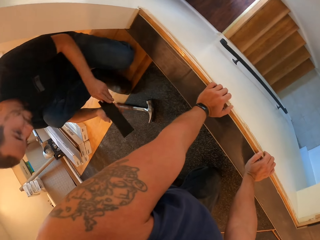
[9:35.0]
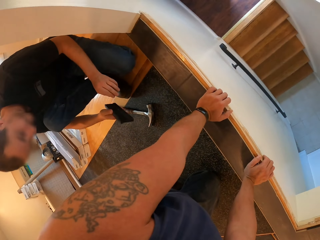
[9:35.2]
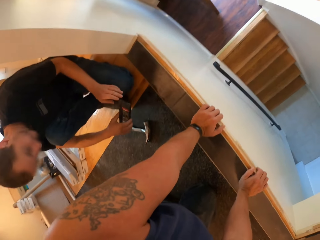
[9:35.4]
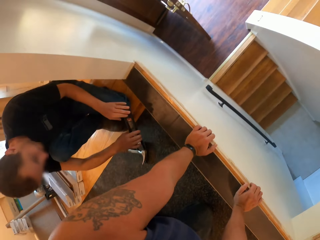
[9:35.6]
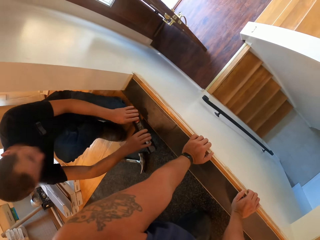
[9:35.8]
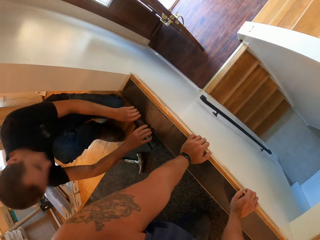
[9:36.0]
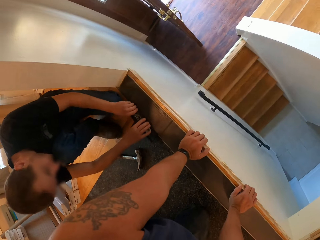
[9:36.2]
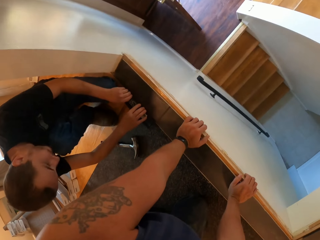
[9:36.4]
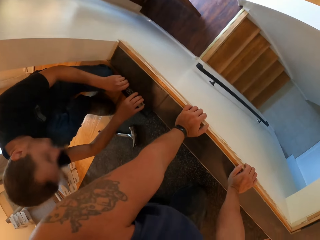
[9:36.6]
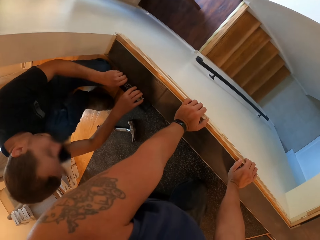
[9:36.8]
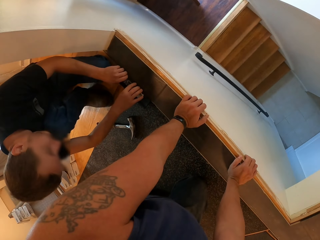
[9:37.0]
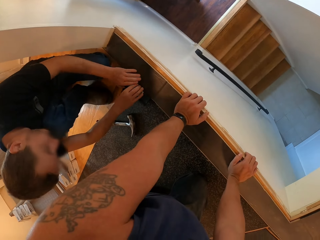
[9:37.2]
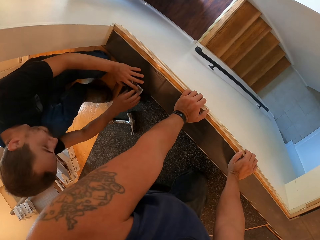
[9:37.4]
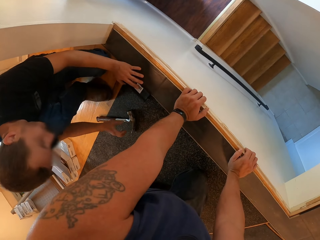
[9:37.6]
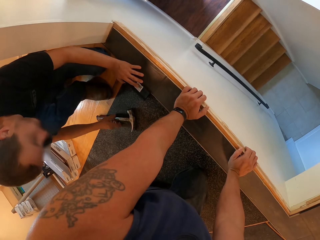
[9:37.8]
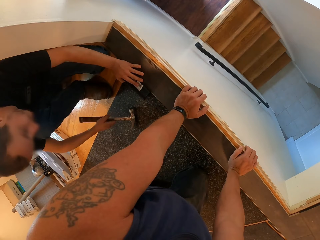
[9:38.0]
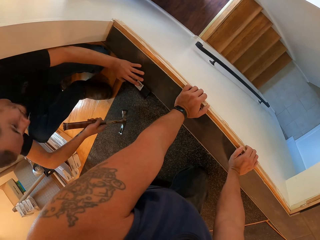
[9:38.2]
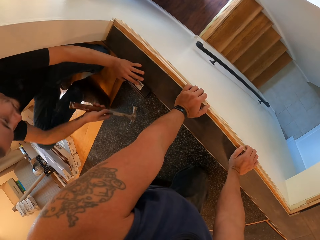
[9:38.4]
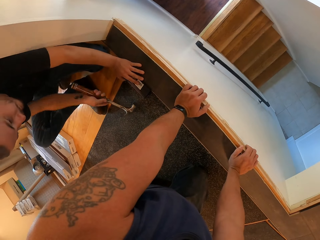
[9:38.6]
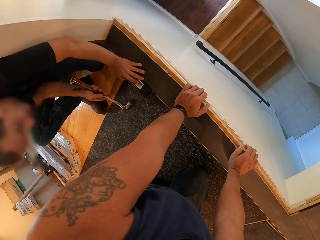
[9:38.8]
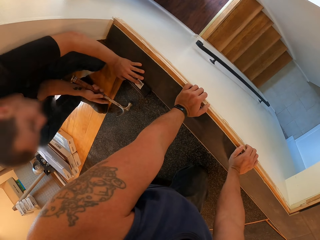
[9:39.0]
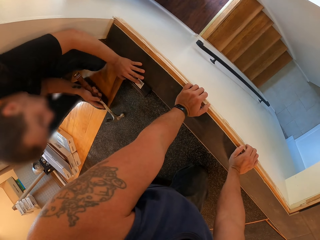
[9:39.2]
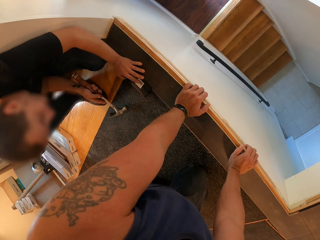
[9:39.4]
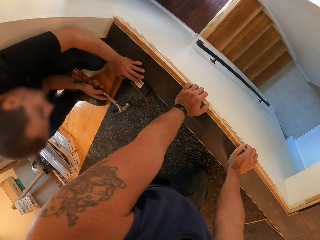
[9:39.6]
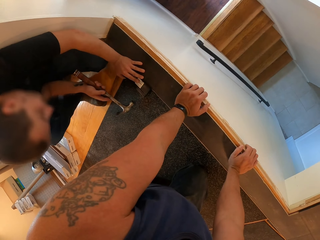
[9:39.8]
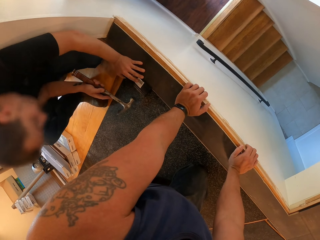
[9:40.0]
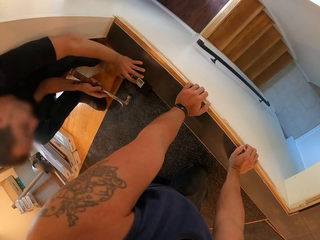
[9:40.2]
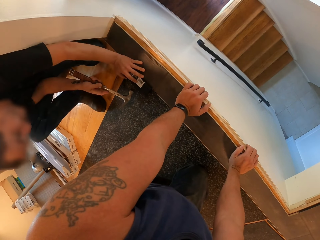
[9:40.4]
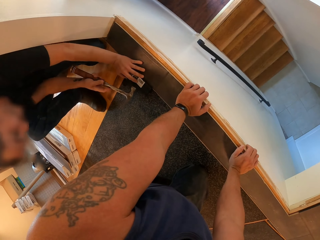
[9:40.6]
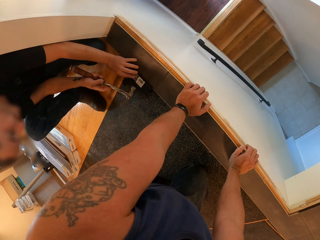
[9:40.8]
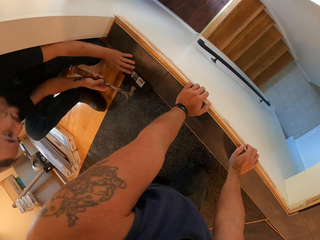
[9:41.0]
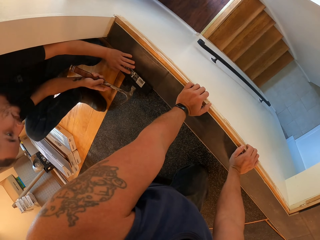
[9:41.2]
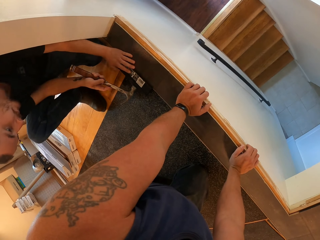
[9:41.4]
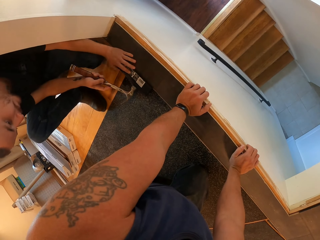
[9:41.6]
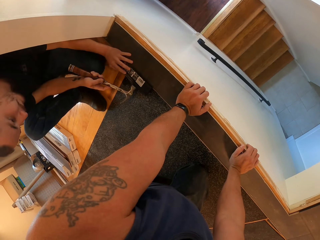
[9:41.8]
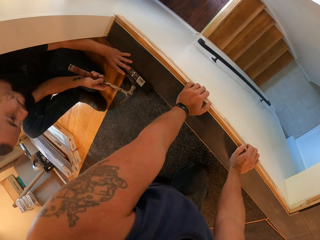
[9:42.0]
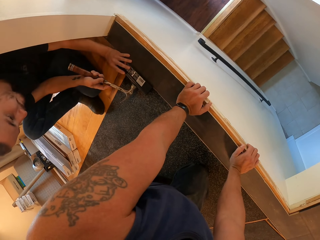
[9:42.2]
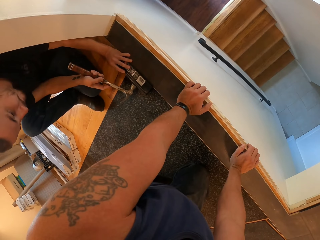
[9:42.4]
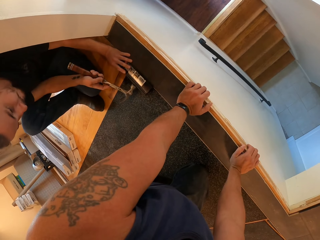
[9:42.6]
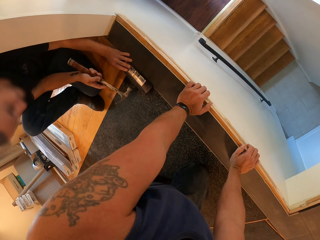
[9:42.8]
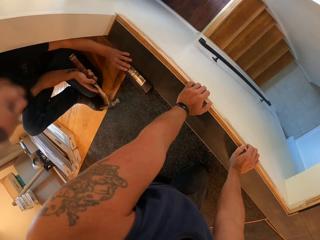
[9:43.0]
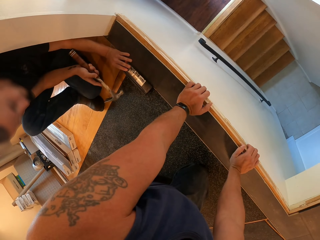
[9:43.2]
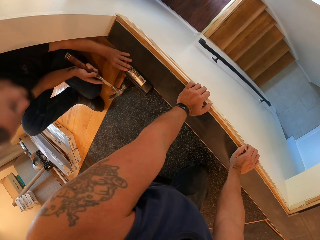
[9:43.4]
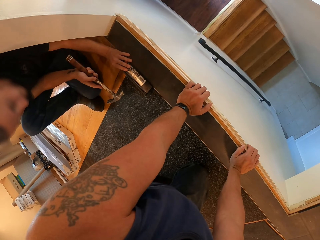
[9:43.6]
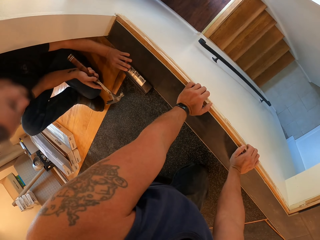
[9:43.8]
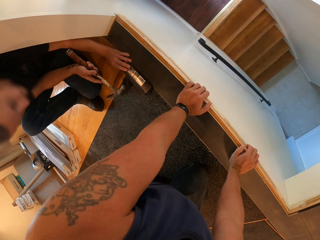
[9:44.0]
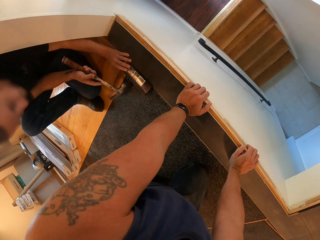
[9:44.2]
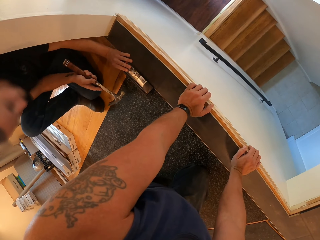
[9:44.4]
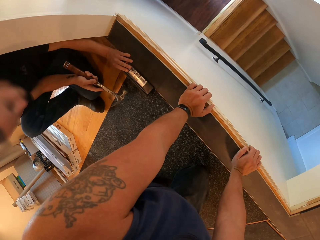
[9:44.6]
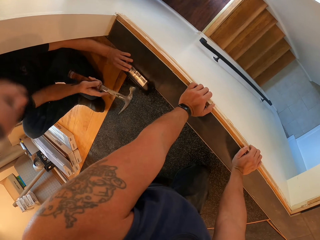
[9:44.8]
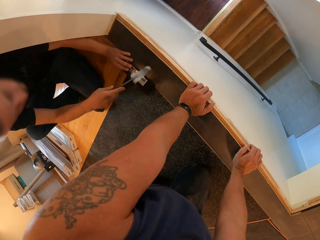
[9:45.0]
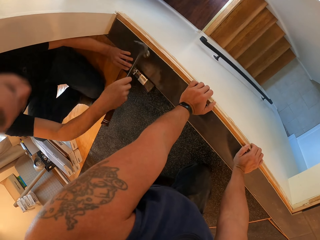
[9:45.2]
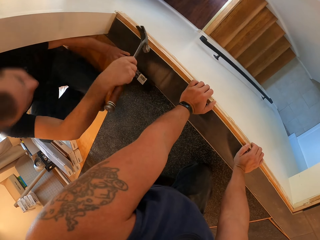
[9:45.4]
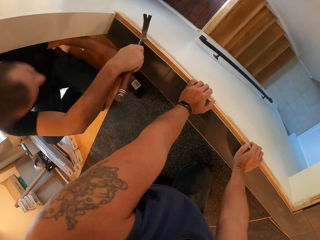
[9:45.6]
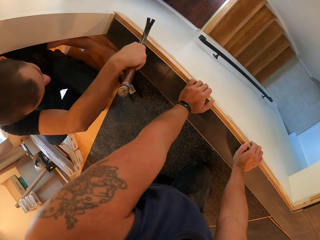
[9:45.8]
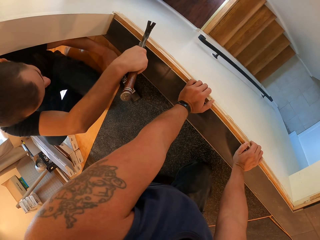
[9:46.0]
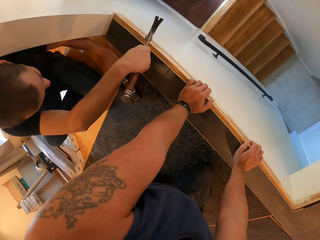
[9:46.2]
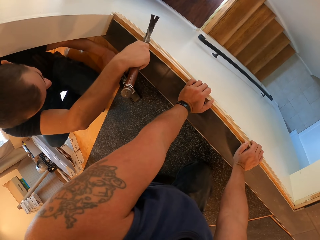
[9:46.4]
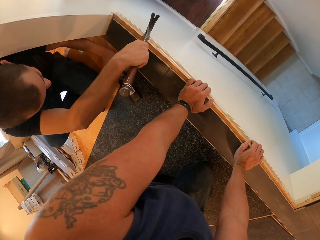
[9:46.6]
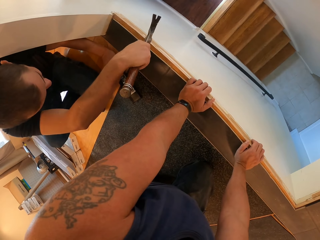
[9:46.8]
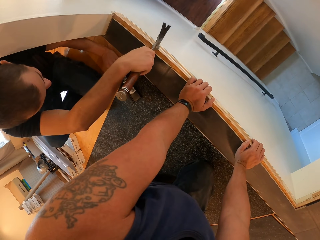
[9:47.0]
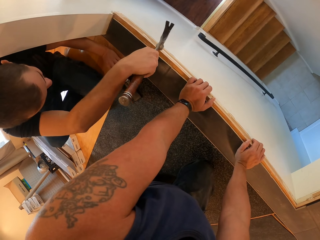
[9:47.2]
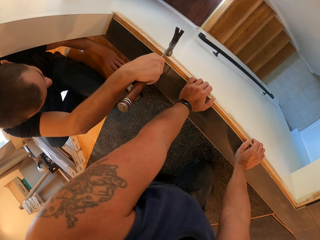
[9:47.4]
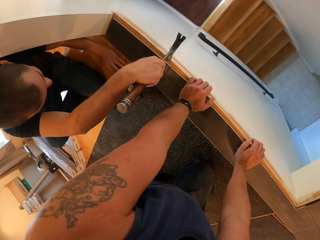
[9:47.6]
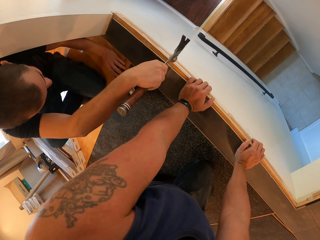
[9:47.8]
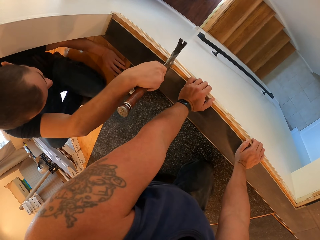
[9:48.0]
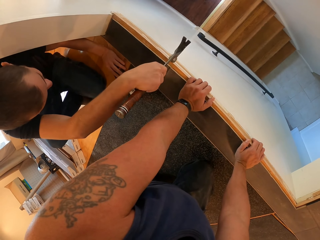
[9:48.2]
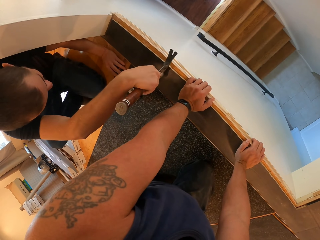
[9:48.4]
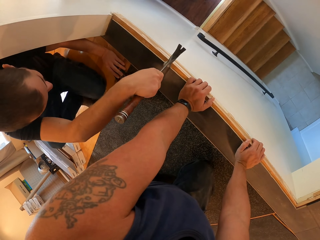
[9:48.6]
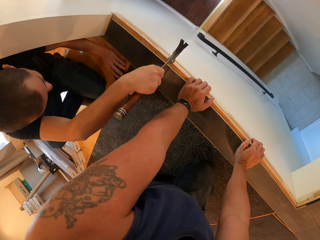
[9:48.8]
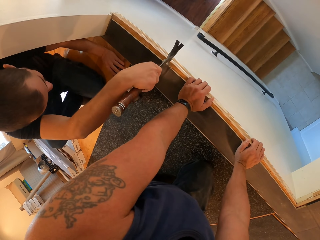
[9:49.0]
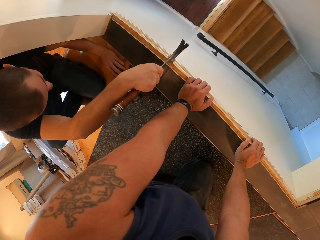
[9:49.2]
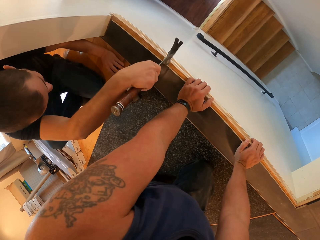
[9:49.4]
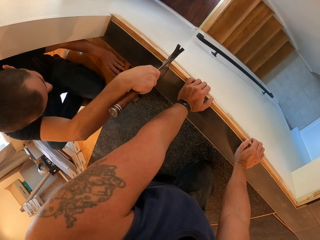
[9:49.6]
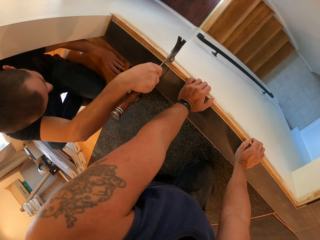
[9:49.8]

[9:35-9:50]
A man fixes the metal against the wood. The man sets the piece of wood on the floor. He picks up the hammer with his right hand. He holds the hammer. He hits the piece of wood with the hammer. He hits the metal with the tool. He hits the wood with the hammer.

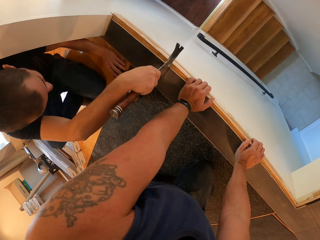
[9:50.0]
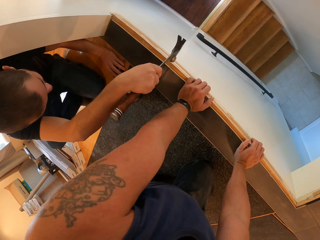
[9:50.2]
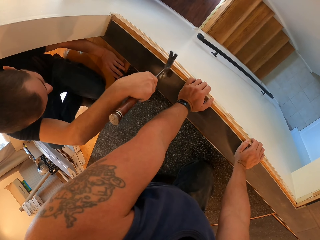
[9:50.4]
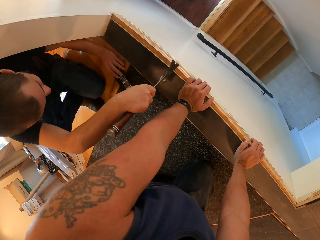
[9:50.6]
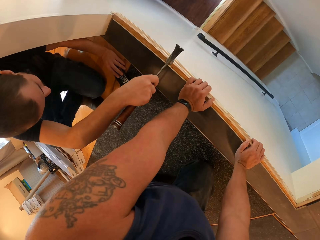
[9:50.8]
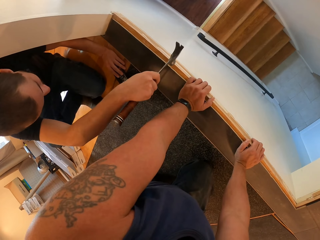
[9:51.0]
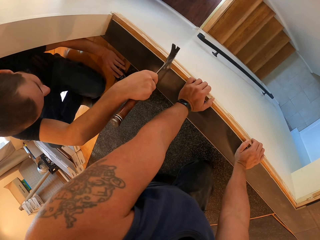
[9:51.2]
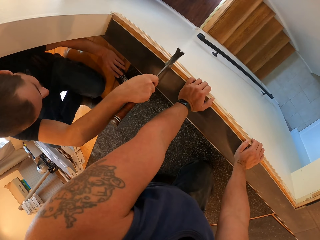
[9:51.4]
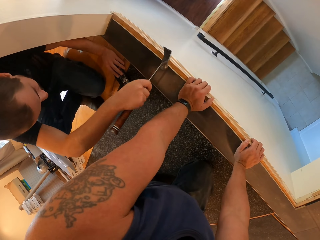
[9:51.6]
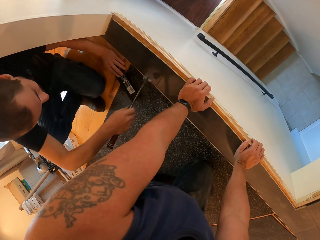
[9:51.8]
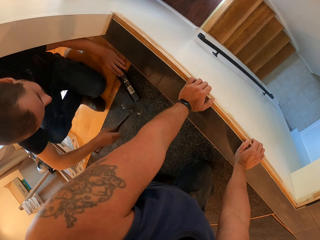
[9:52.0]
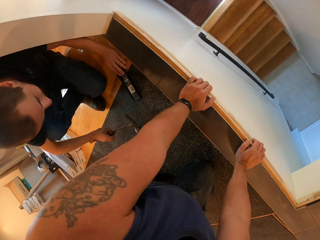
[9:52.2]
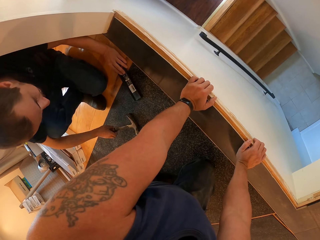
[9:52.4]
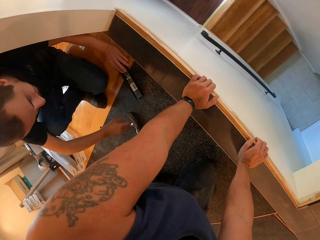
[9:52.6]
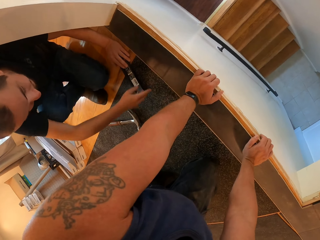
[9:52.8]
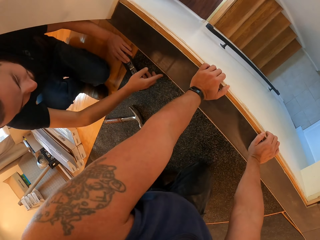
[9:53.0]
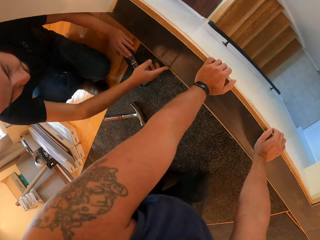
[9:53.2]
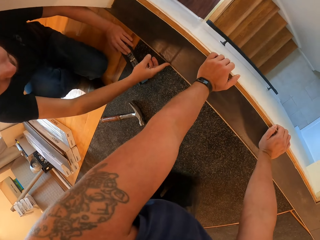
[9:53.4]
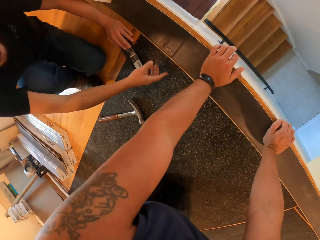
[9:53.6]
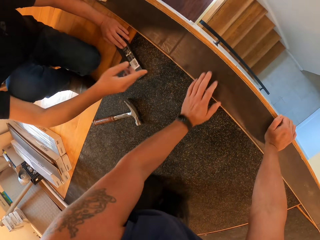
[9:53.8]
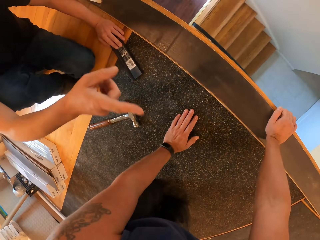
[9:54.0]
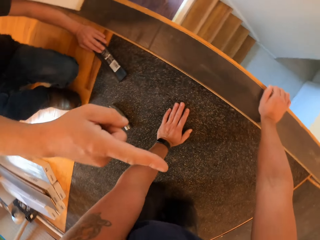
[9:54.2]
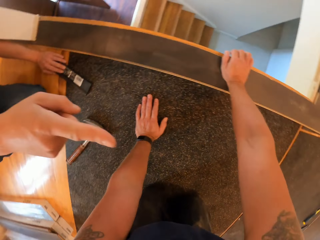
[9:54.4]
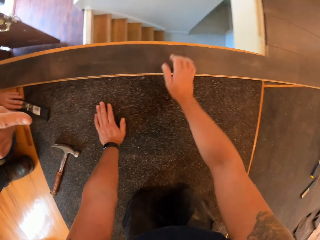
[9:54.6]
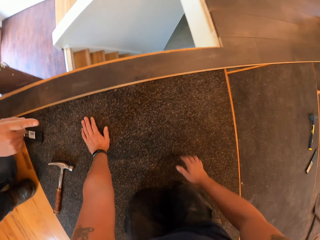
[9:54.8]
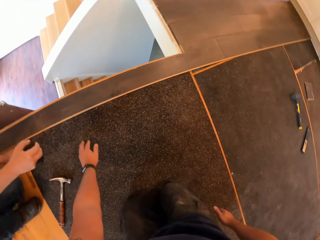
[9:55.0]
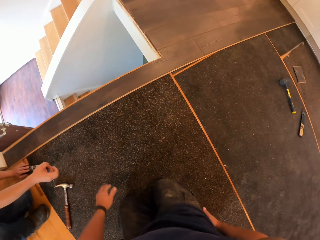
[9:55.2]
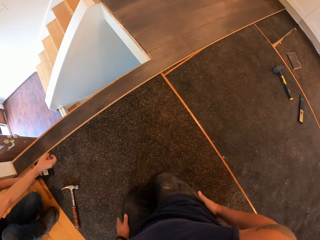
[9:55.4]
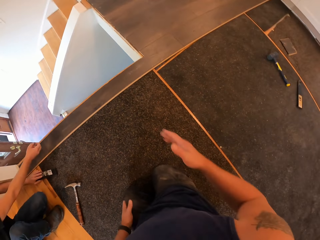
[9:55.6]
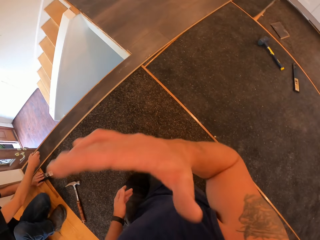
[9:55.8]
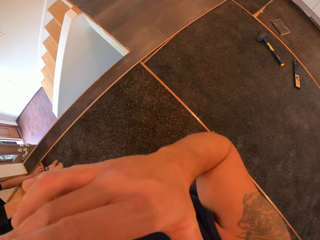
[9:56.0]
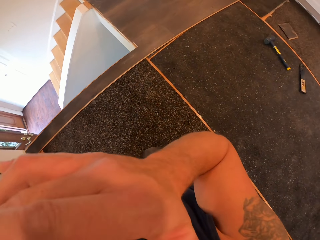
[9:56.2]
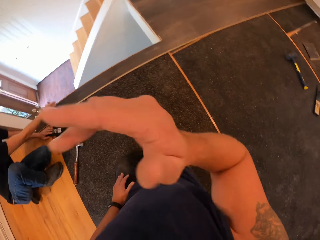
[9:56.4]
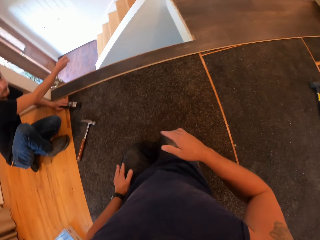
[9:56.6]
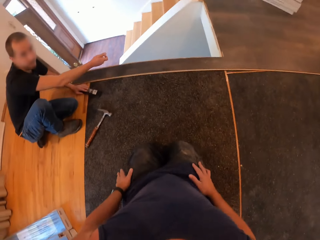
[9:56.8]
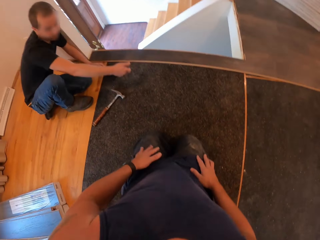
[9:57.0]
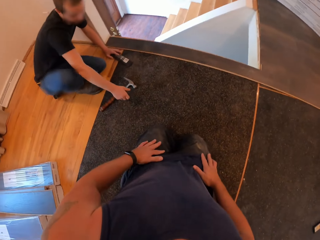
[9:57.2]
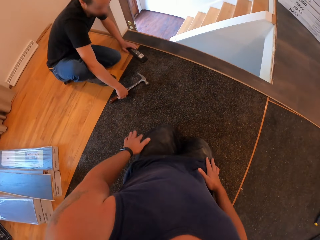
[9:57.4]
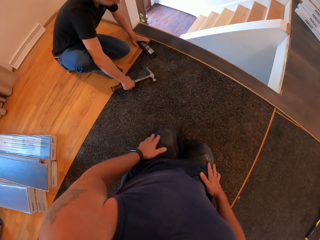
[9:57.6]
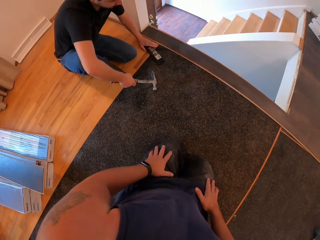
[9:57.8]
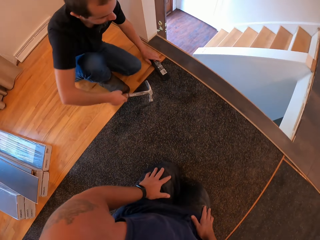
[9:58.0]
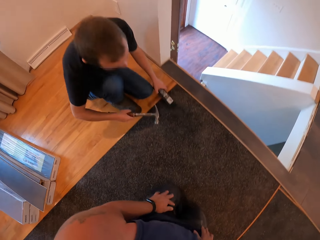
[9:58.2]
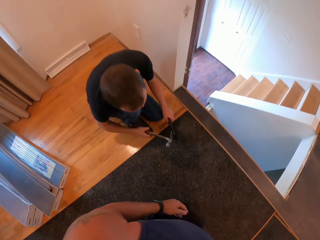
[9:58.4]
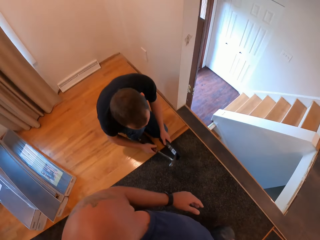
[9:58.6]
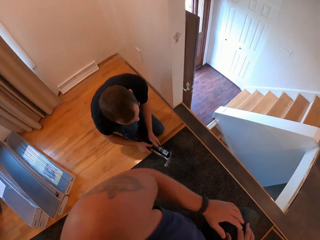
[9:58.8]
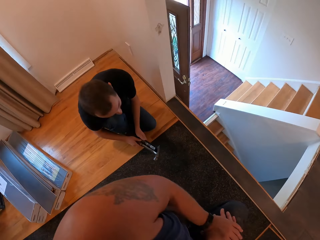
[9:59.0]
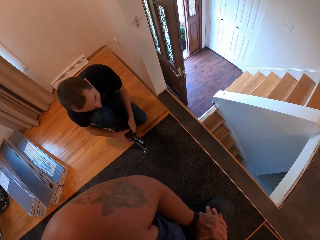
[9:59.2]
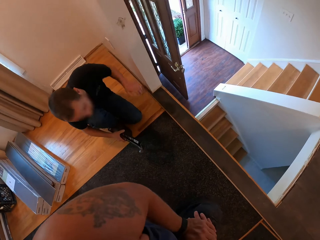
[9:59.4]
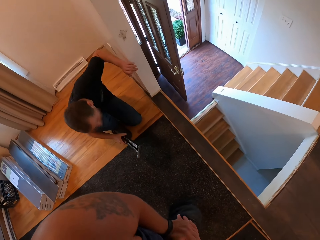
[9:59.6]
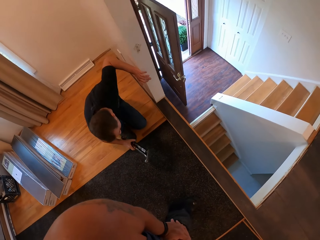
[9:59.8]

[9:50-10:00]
A man drops the hammer on the floor with his right hand. He touches the wood with the finger. He points at the camera wearer with the finger. The camera wearer lifts the hand. He puts the hands on the lap. He cleans his left hand on his trousers. The man holds the hammer.
